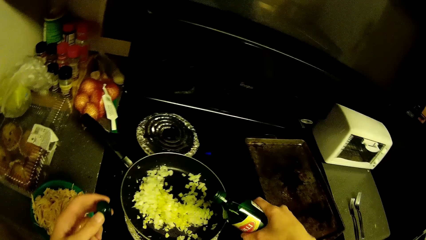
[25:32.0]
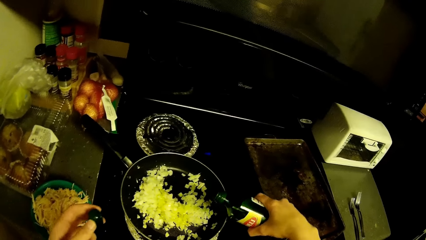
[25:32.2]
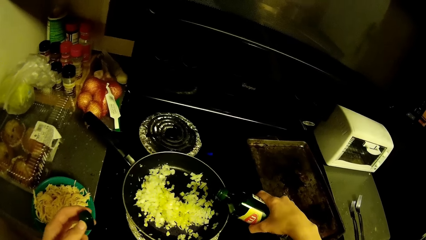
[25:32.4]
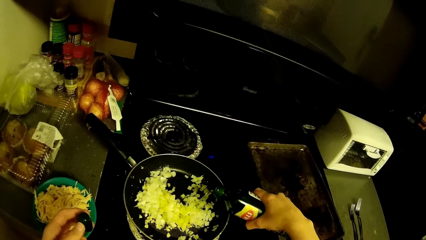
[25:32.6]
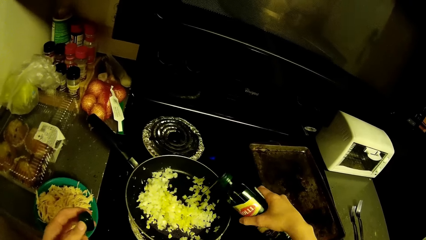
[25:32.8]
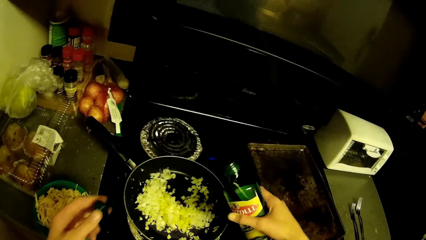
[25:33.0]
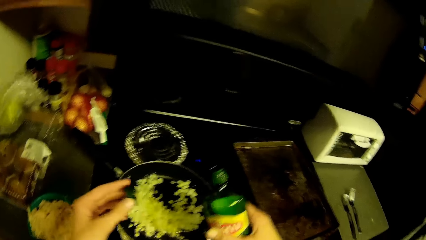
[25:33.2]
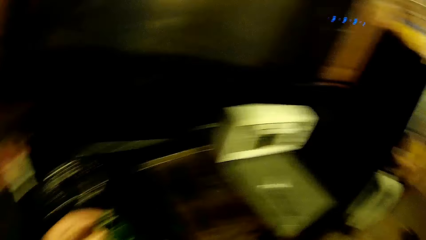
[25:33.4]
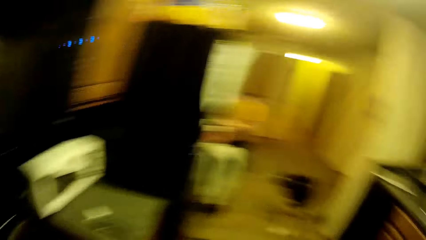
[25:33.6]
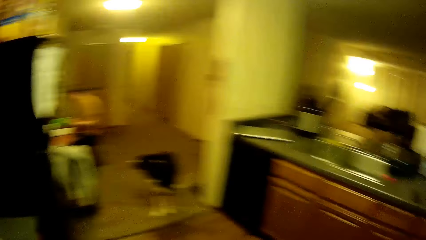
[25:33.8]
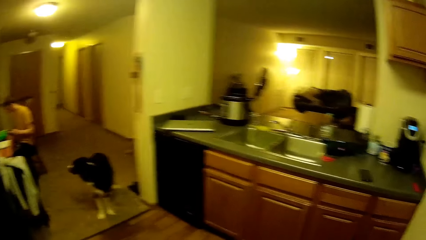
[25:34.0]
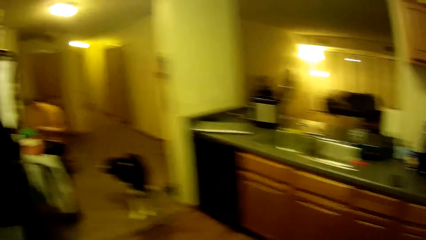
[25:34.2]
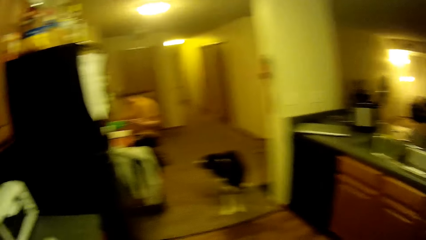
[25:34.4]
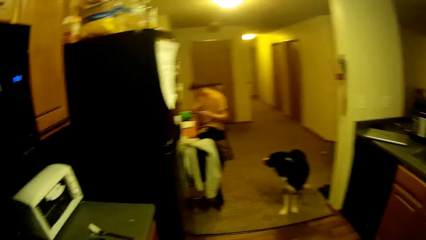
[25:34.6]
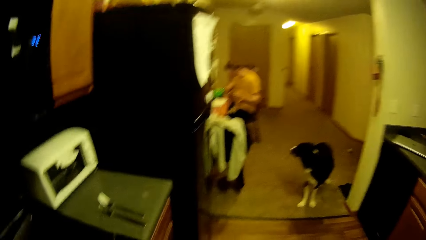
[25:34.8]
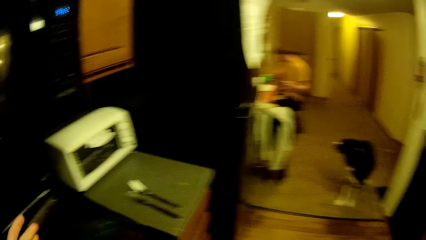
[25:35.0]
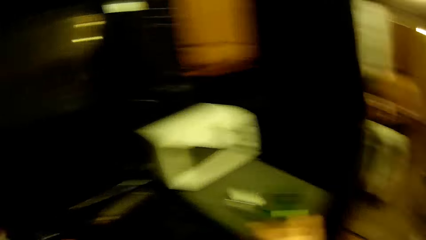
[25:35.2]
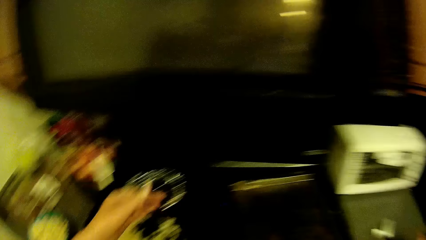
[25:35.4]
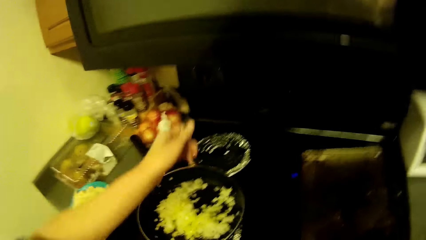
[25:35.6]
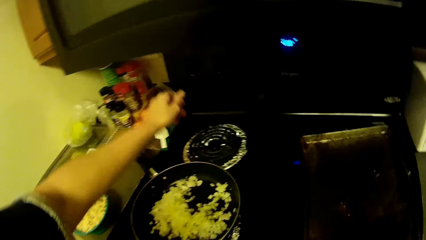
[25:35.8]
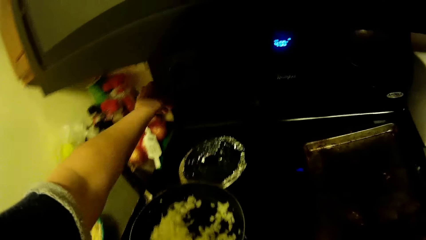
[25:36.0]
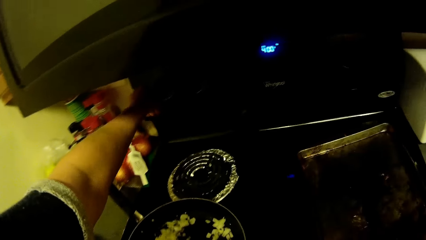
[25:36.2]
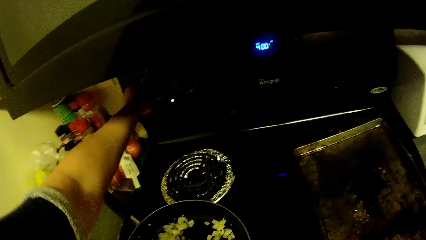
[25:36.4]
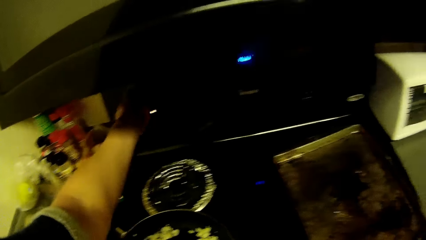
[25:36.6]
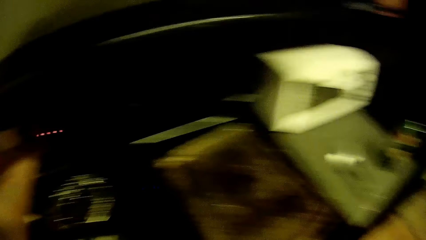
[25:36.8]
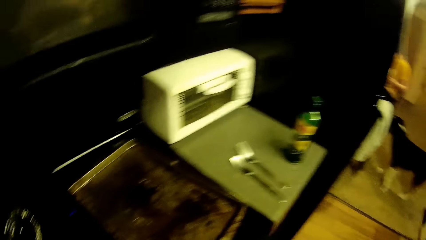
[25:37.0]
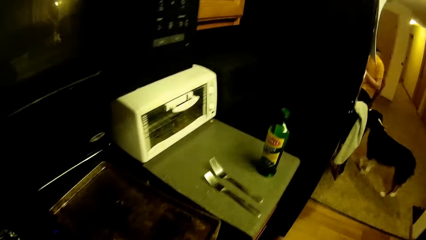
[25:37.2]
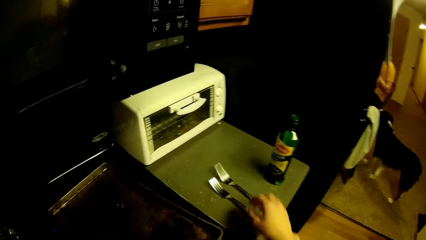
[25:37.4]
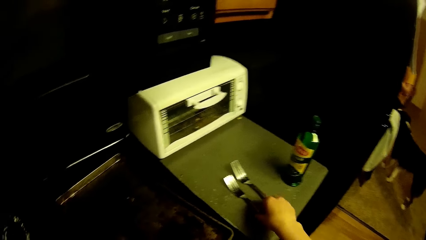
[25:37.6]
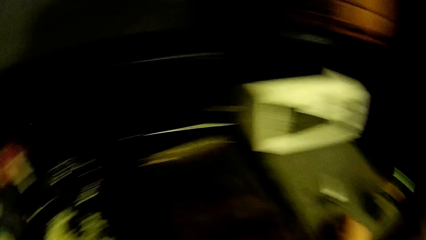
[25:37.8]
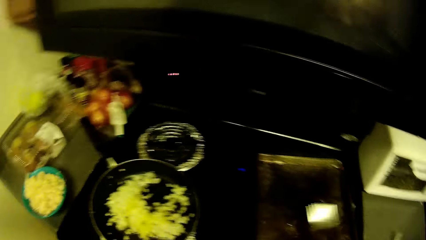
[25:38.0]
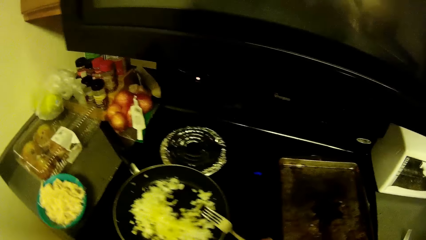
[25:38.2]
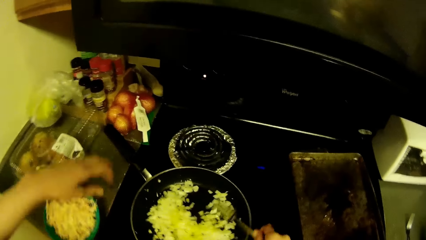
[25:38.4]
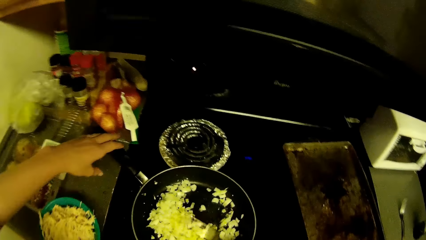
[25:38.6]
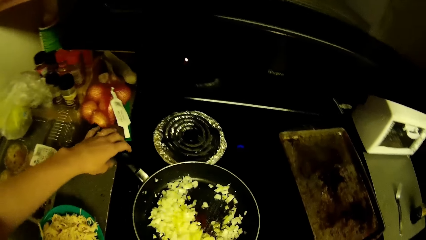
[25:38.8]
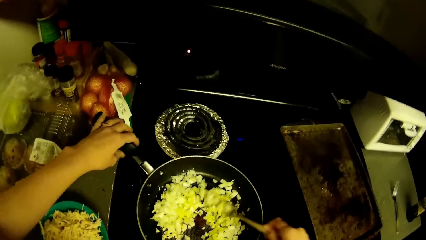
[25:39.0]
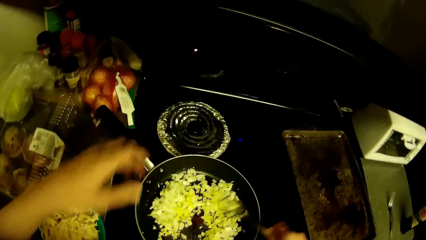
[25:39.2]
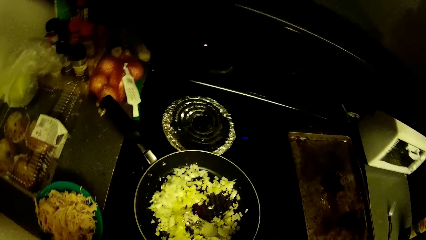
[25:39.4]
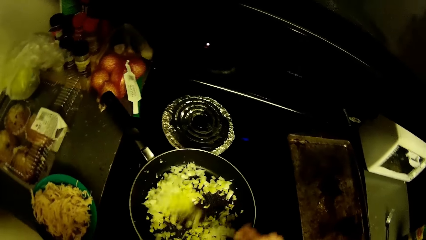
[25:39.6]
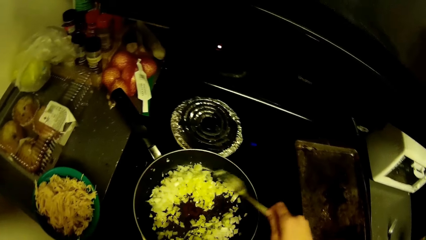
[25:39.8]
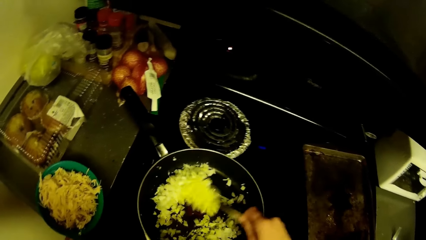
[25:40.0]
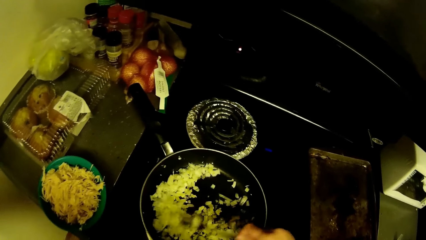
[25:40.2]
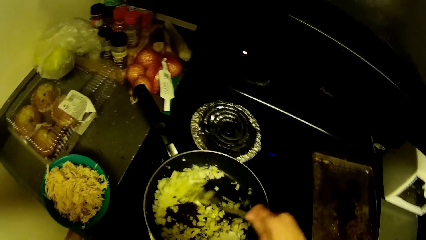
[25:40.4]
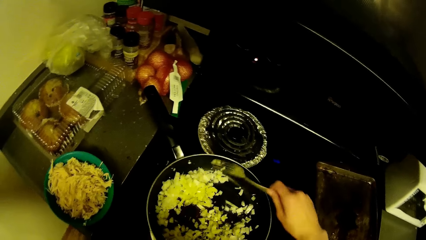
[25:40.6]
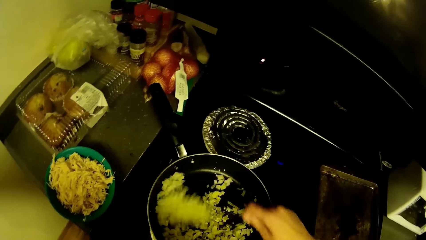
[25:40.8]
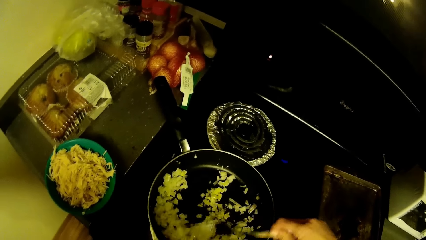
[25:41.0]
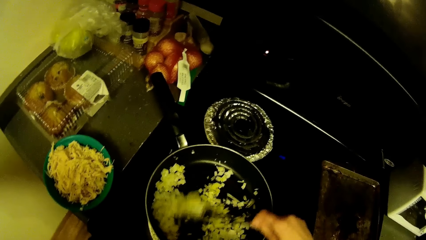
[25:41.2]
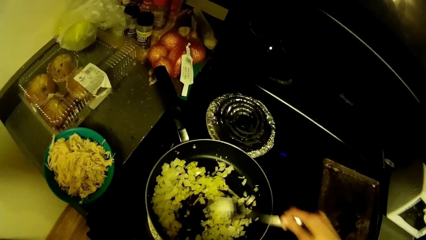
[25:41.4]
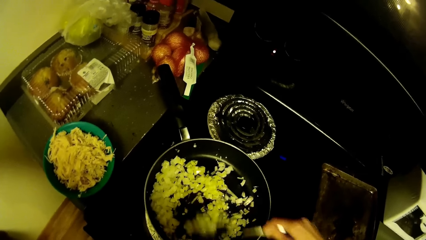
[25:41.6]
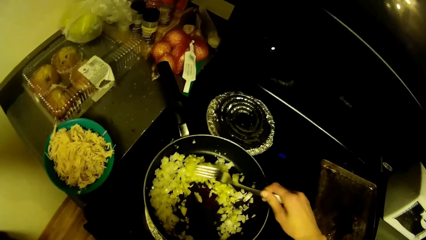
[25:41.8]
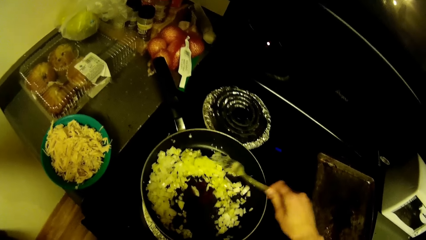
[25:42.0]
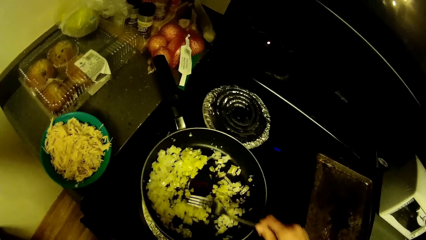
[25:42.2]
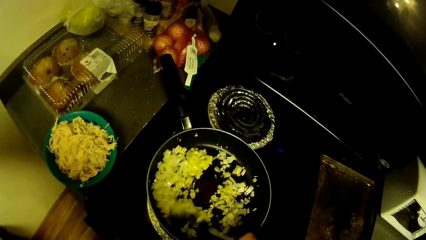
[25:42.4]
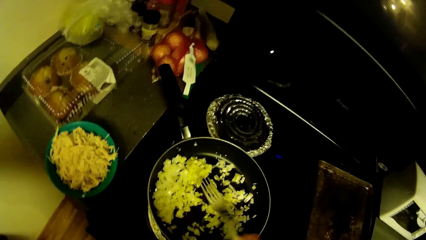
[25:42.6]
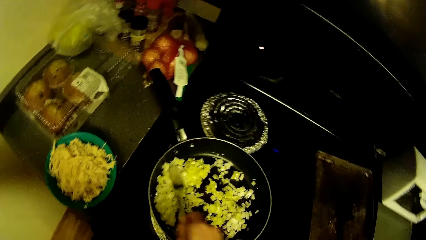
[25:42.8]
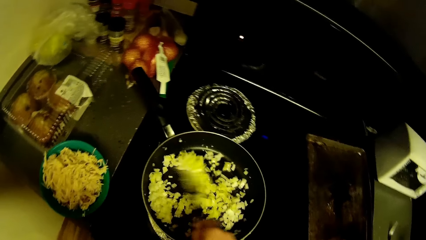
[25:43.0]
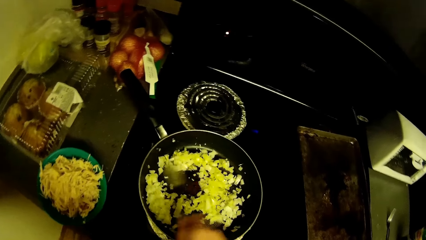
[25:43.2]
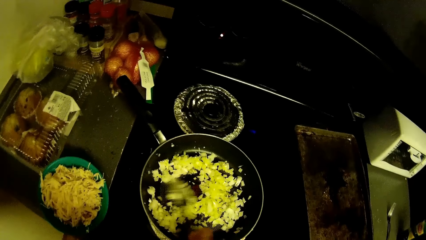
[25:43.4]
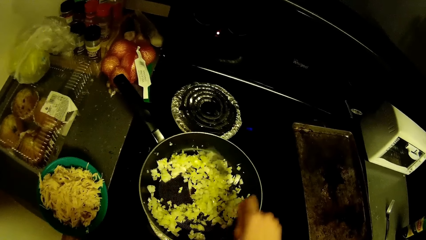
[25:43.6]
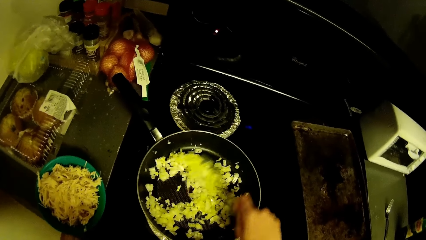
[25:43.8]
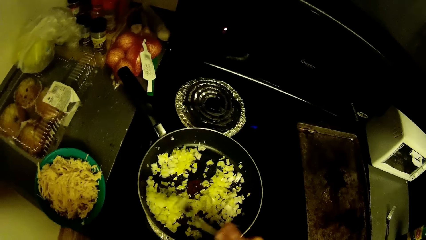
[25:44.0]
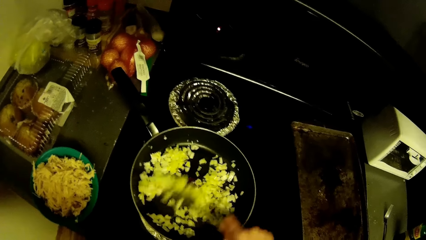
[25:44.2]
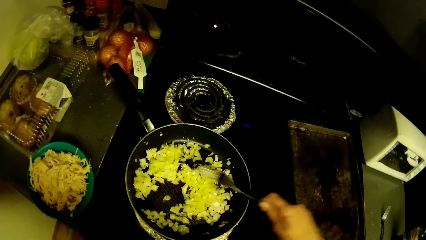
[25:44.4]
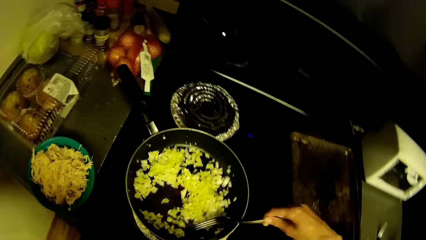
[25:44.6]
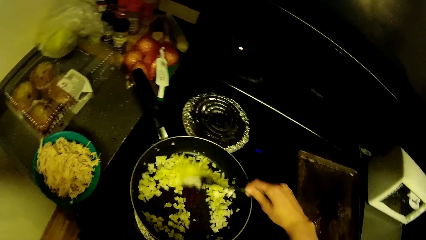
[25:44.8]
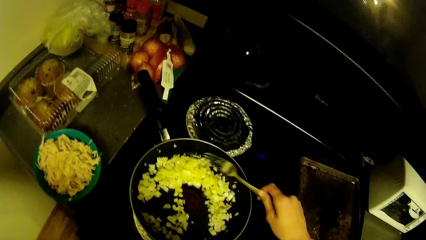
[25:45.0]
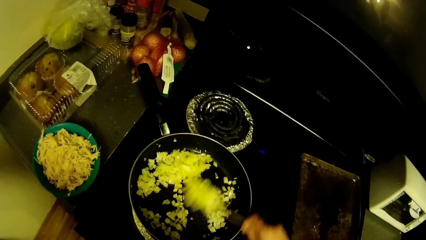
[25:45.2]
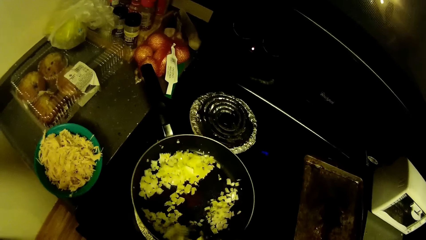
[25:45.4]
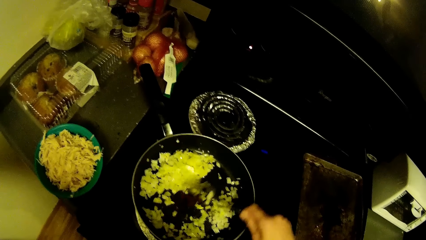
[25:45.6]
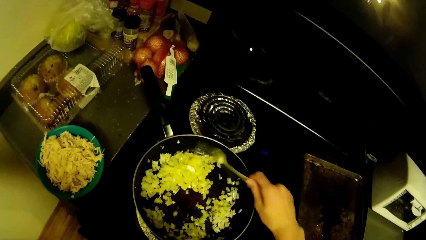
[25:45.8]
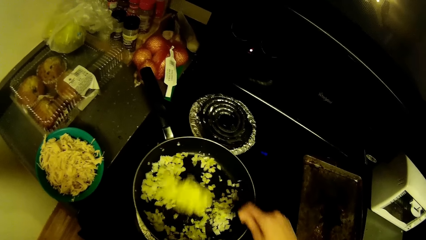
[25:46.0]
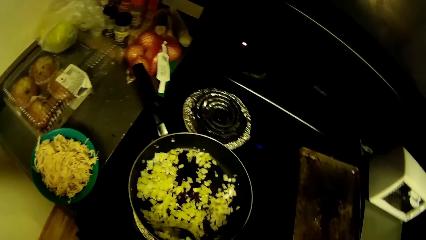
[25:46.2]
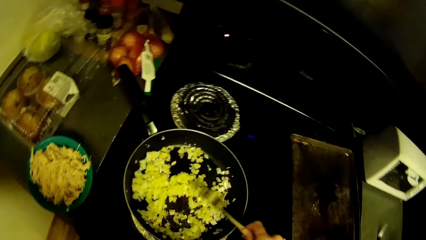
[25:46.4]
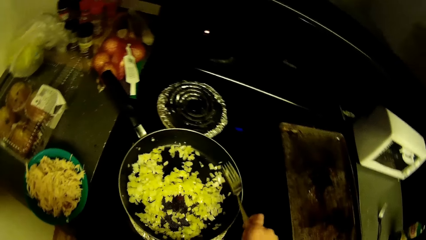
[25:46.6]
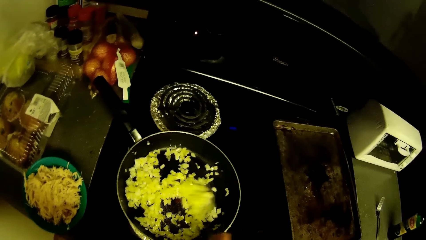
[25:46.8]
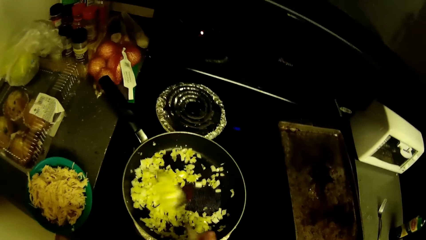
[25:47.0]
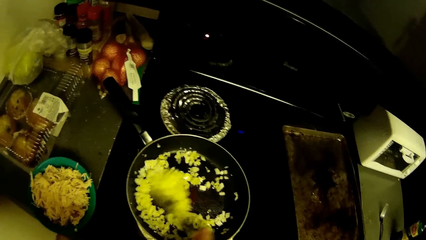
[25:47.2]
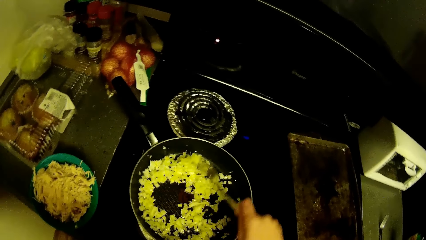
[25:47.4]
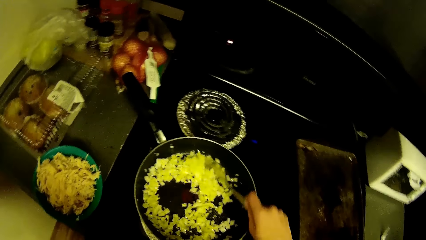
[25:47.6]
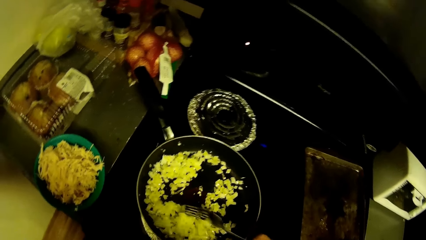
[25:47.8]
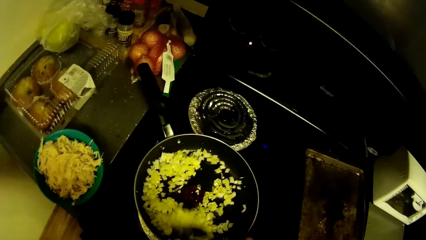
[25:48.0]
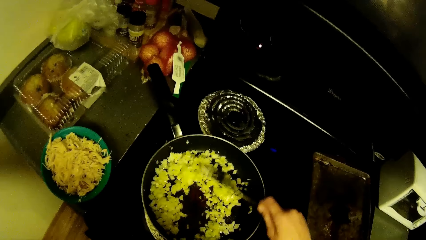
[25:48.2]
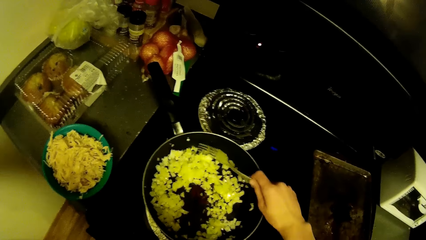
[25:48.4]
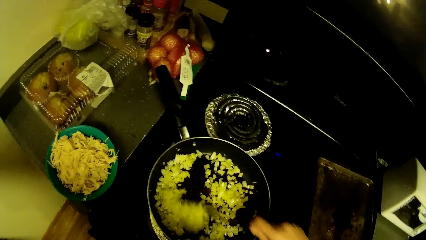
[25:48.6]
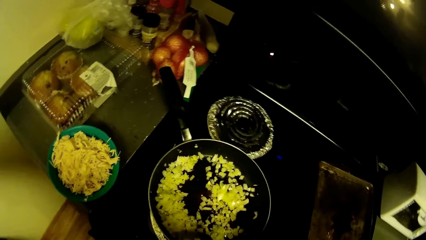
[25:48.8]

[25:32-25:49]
The camera wearer stops pouring the oil. He covers the bottle of oil with its lid. He moves his hand towards the cooker. He turns on the cooker with his hand. He picks up the fork from the kitchen top with his hand. He stirs the chopped onion in the fry pan with the fork in his hand. He holds the pan handle and removes his hand from the pan.
